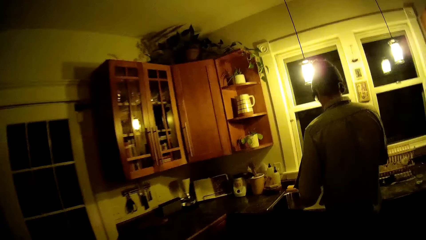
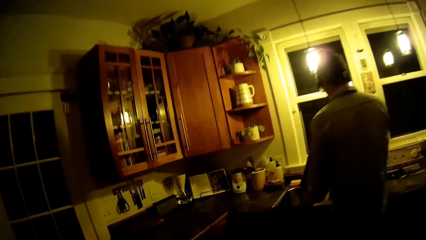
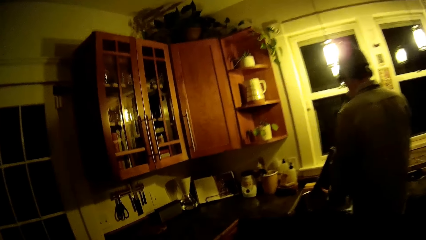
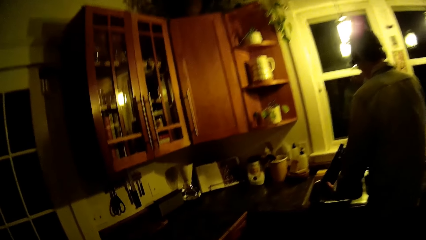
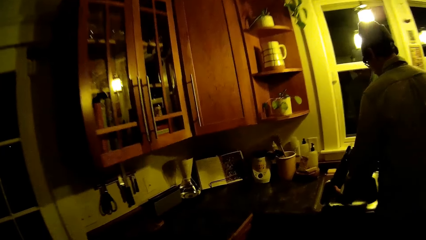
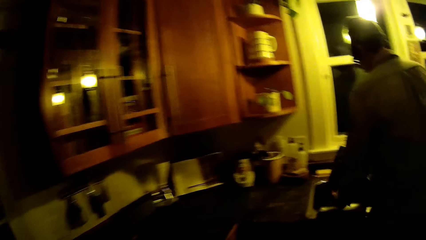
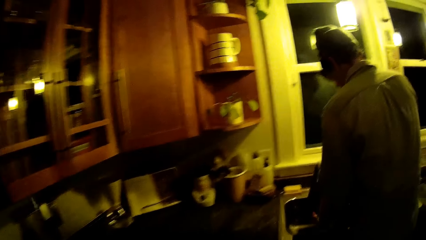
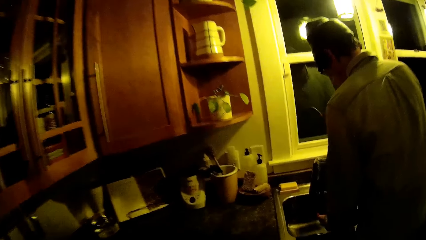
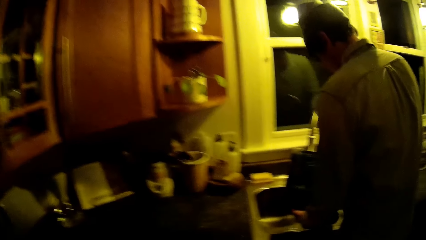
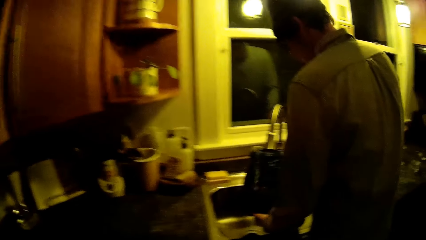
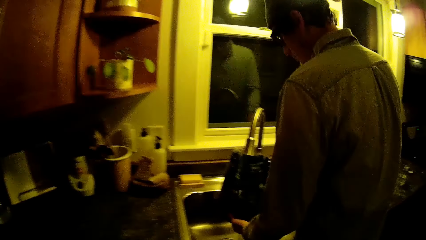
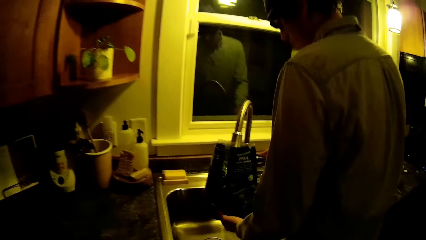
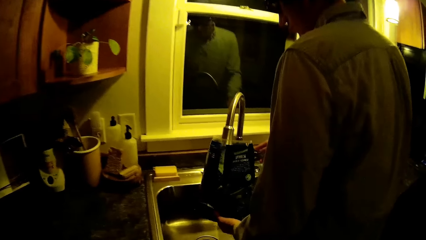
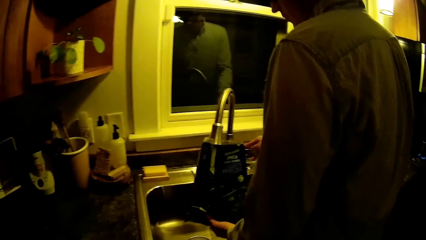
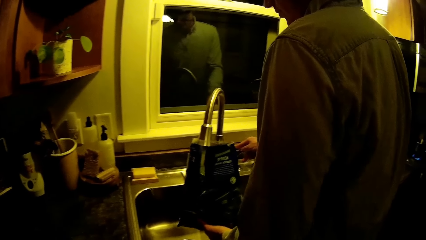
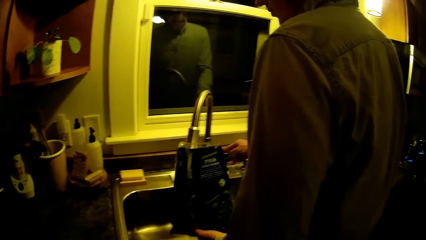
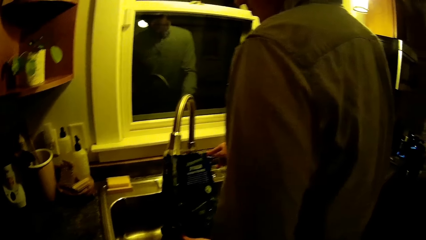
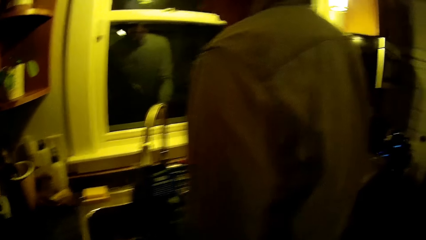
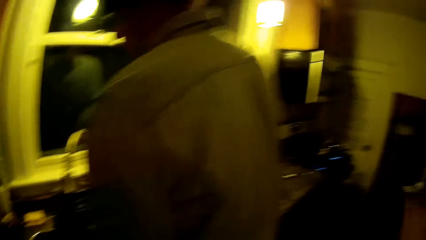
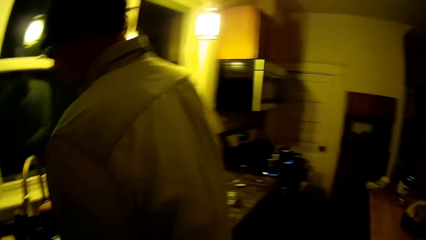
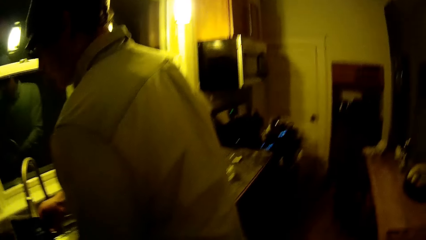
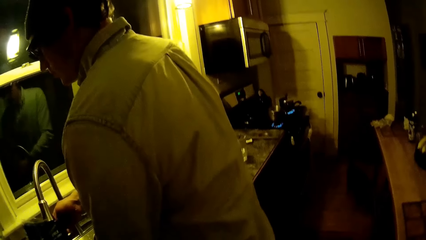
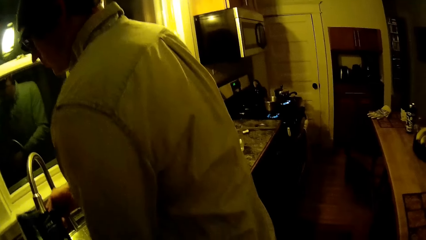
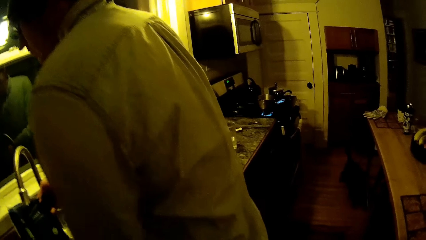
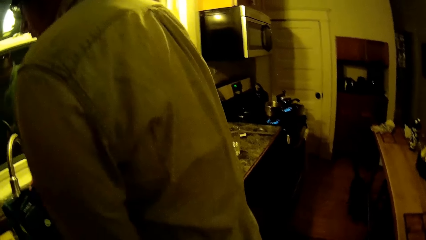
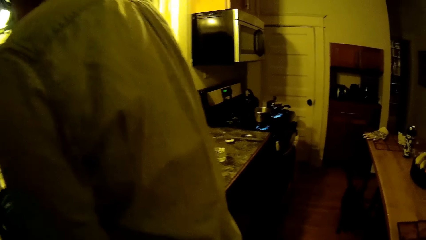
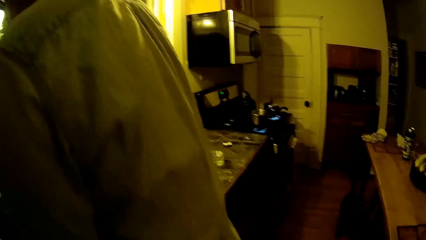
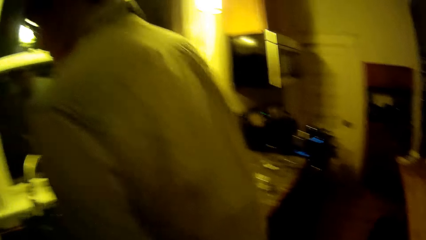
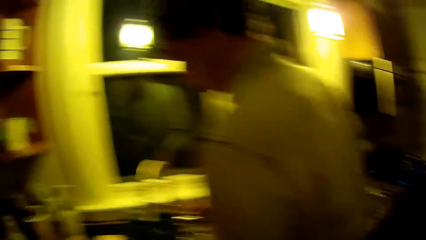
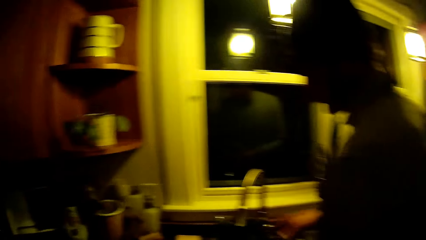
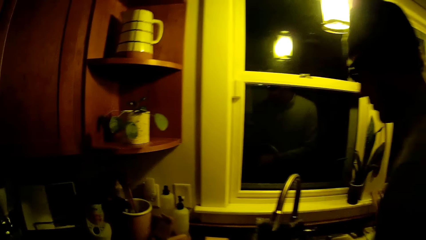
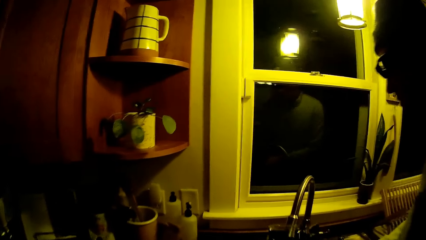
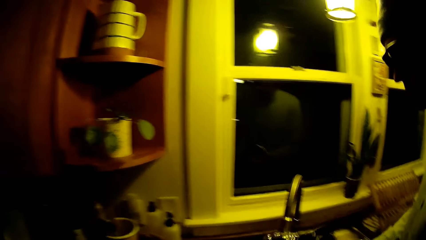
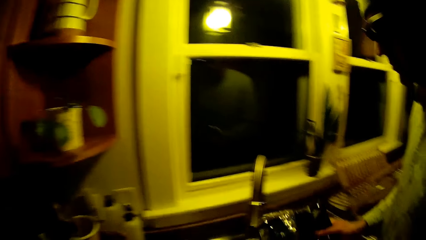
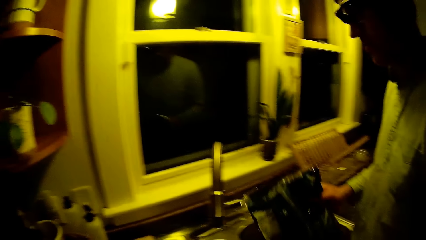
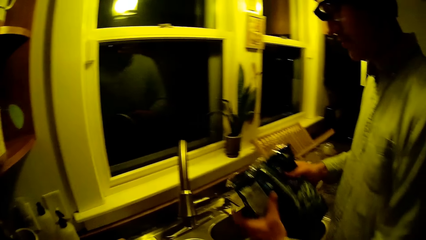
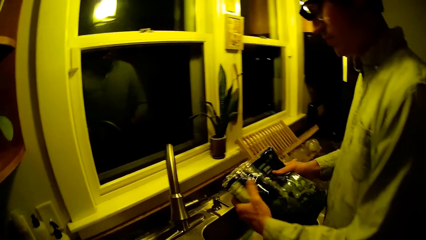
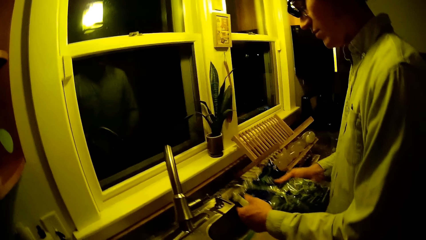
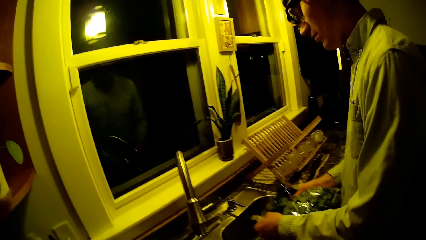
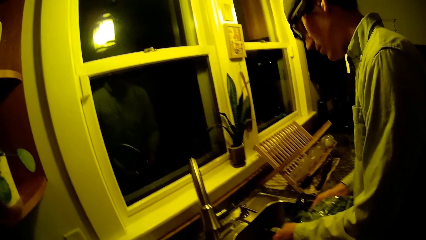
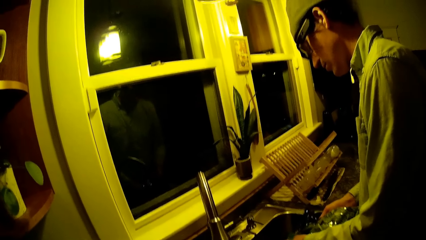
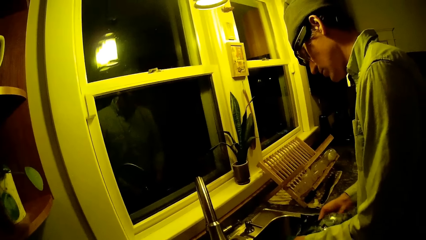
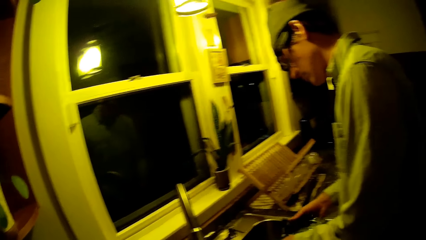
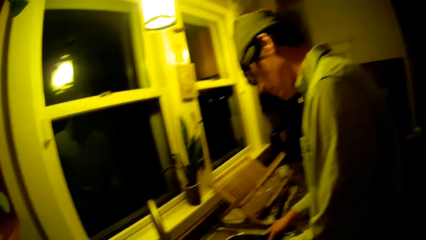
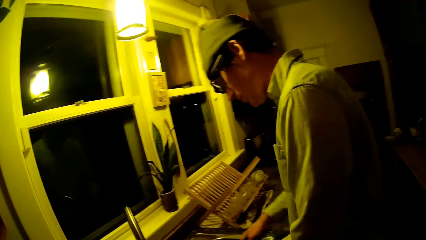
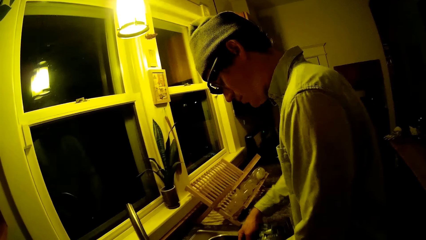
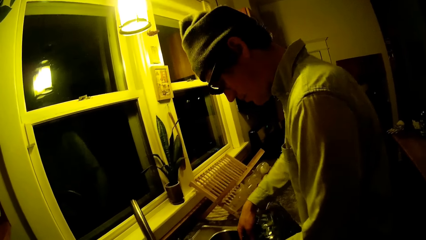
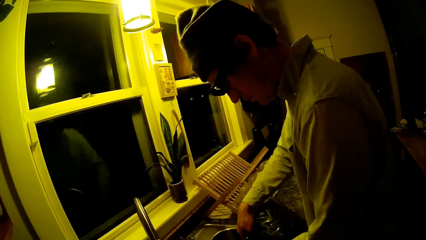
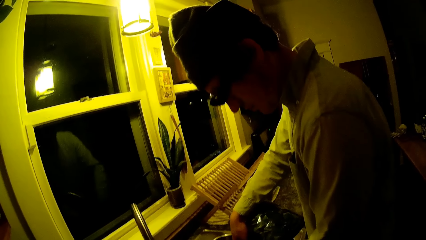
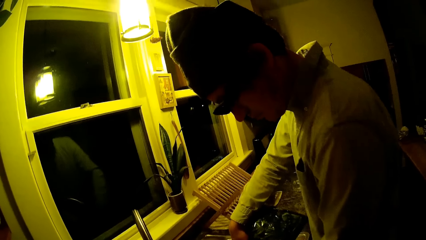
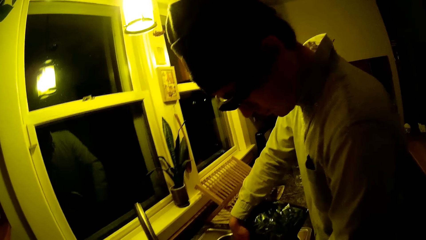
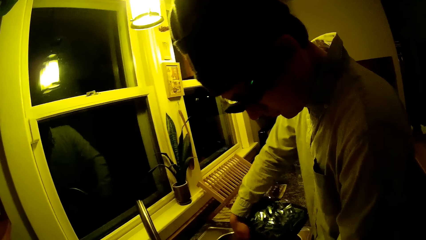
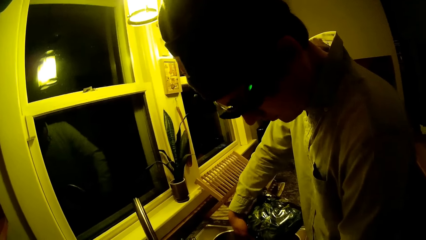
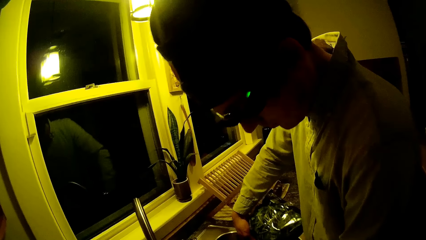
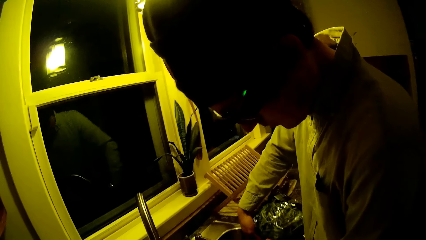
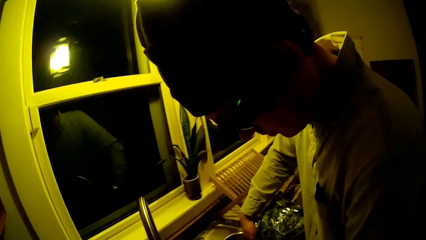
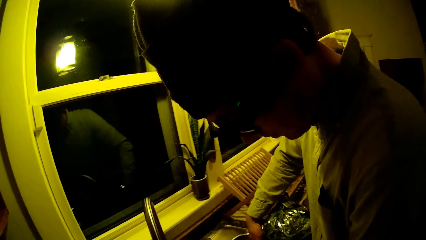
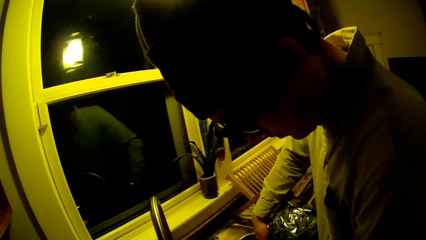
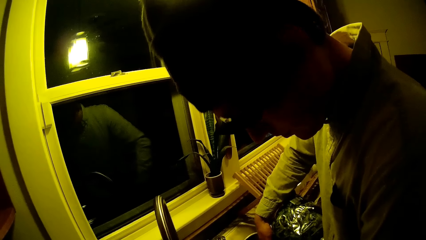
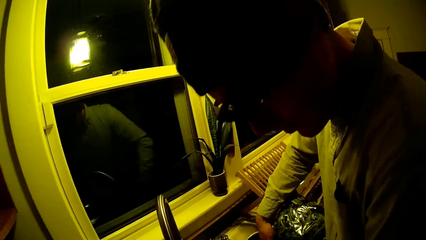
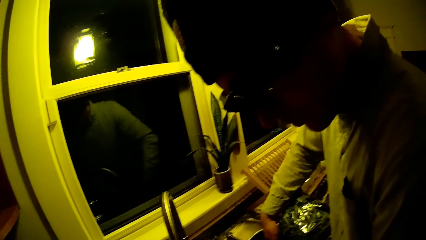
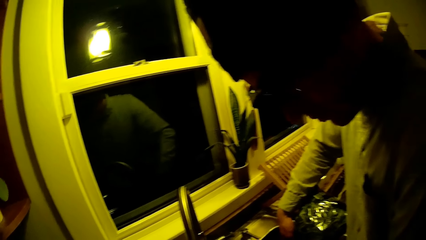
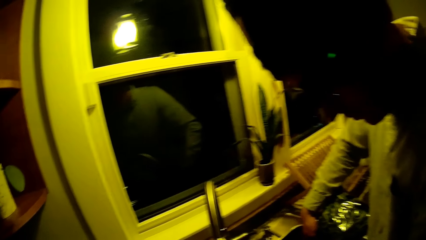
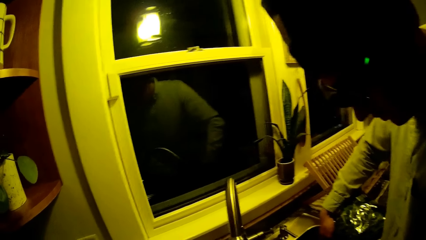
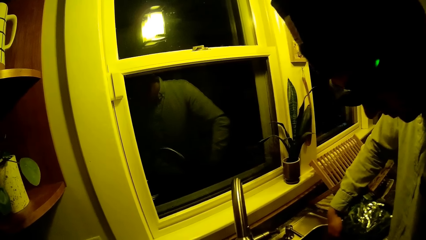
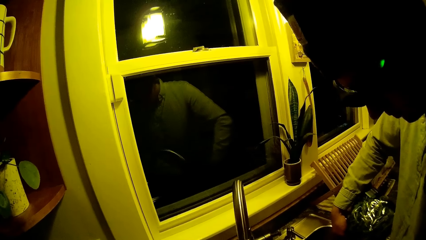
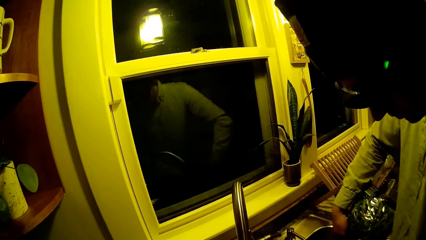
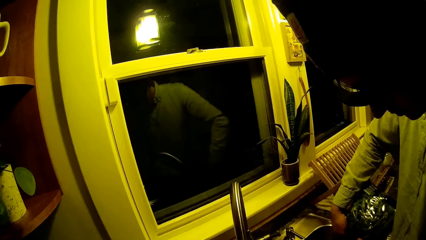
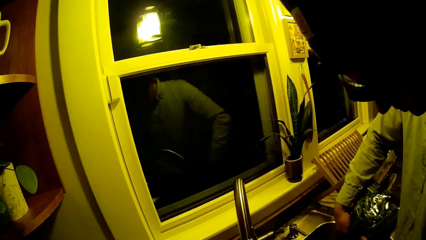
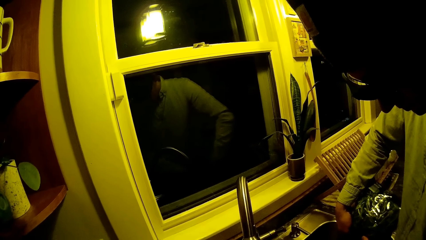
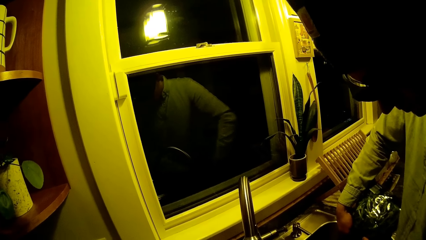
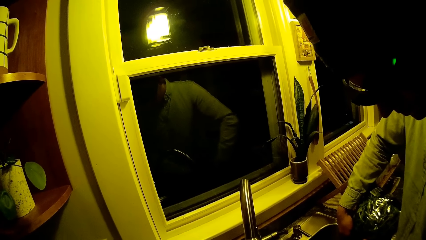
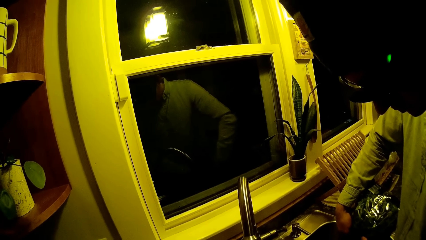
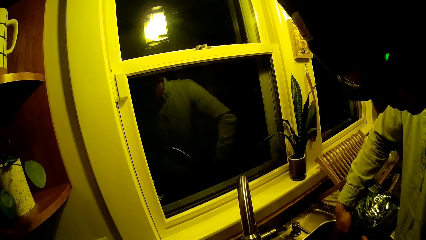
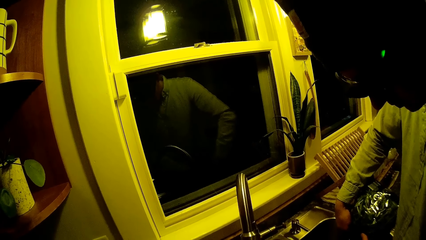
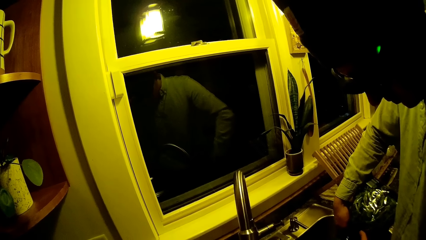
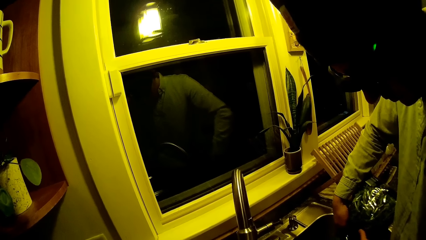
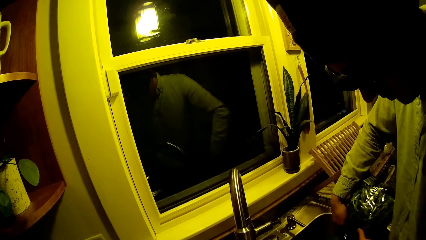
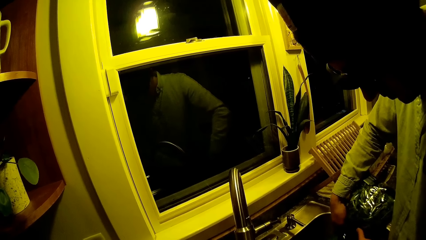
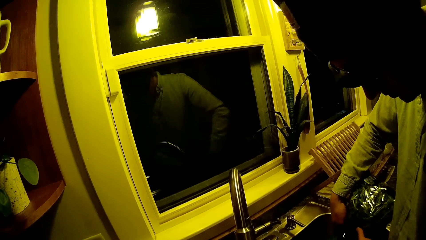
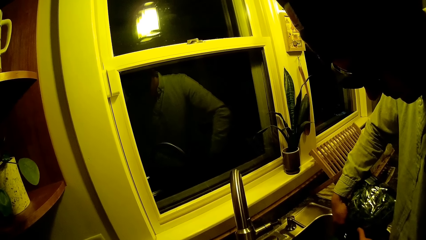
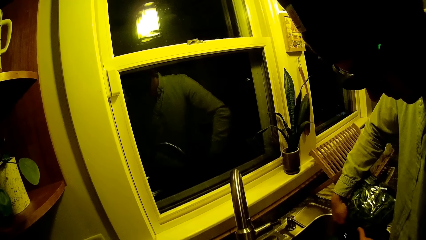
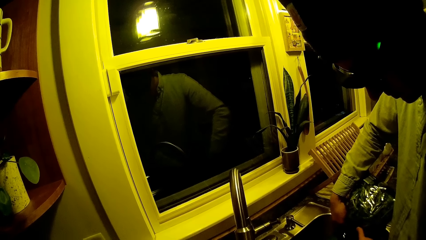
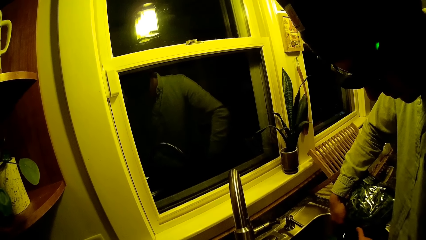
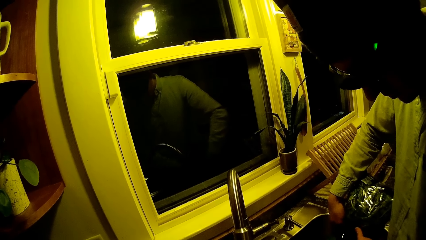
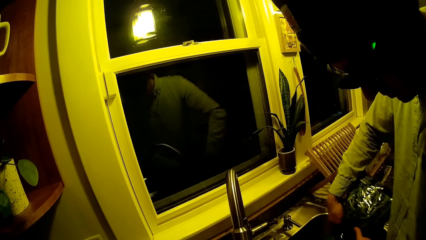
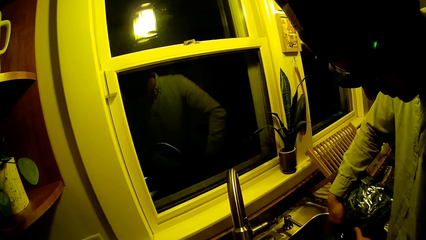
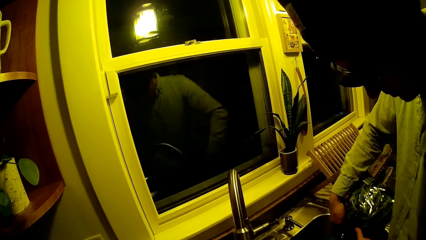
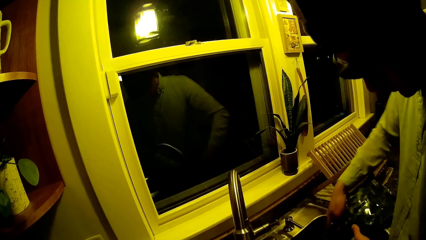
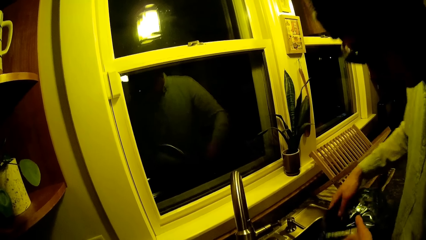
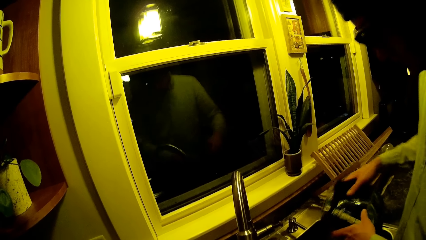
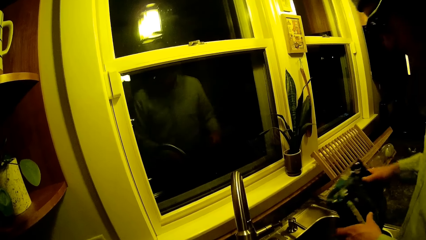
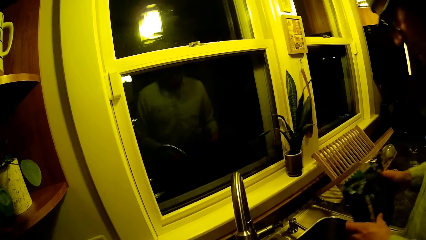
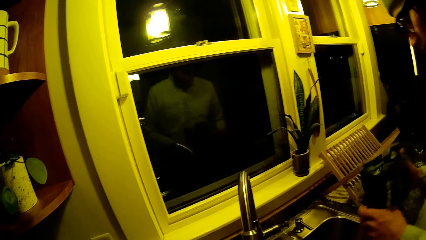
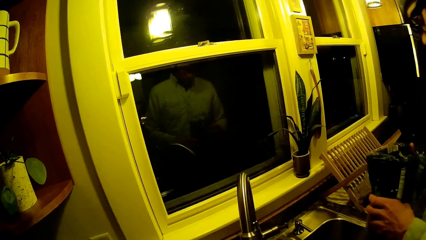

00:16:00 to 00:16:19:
The man places the packet of spinach under a tap in the kitchen sink with his left hand. He holds the packet of spinach under the tap in the kitchen sink with both hands. He pours the water from the packet of spinach in the sink with both hands. He puts food on the kitchen sink.
